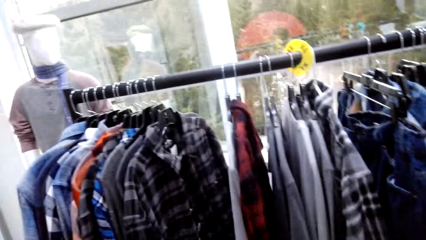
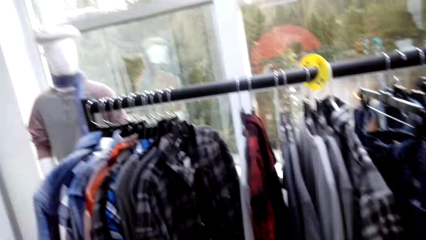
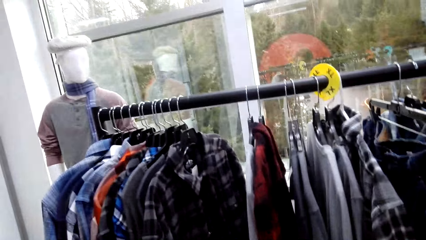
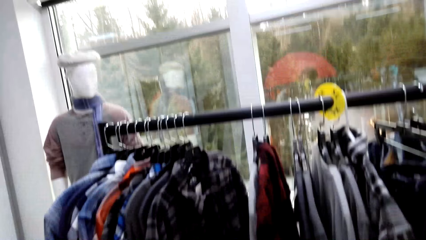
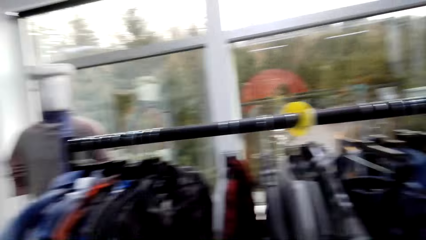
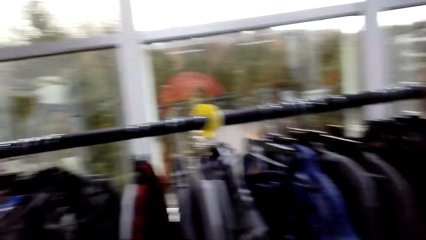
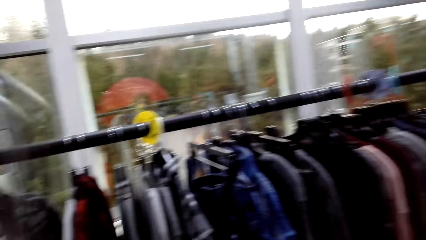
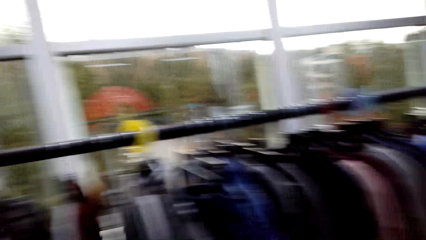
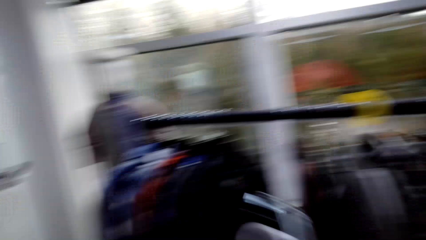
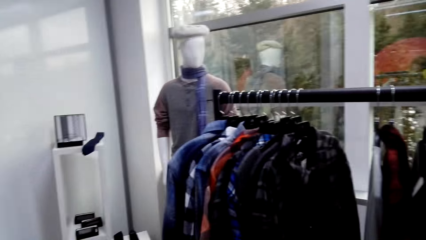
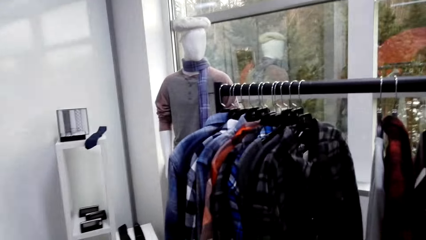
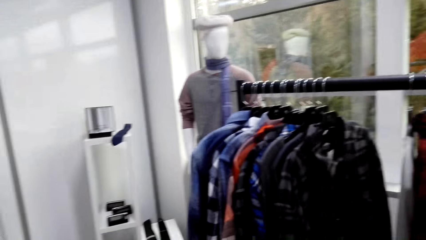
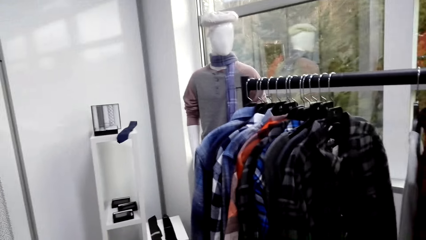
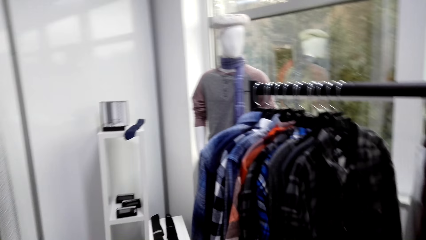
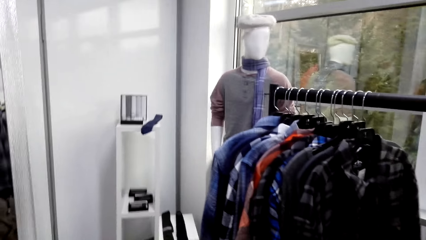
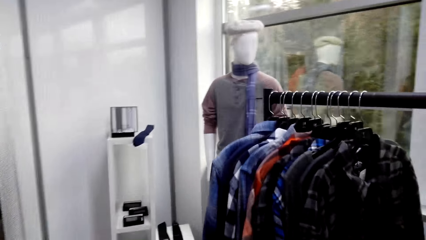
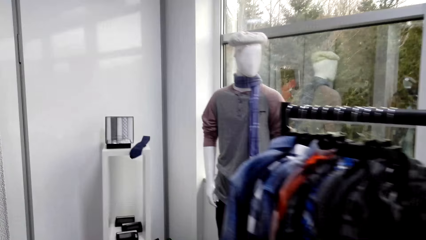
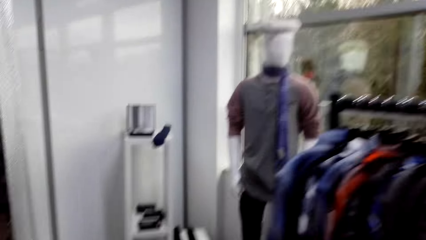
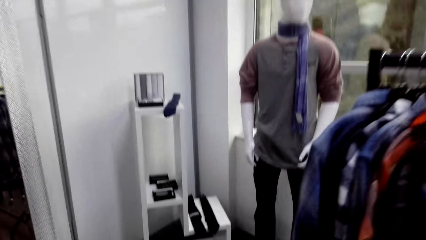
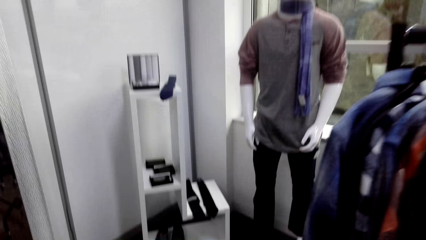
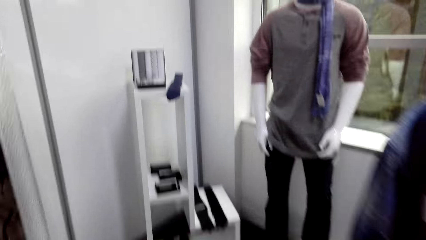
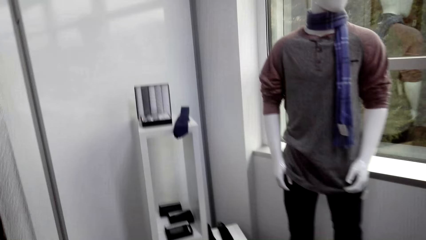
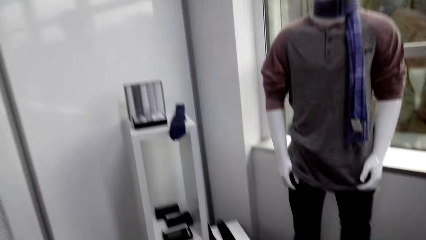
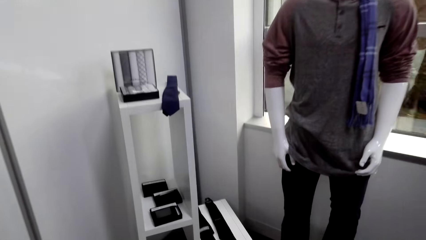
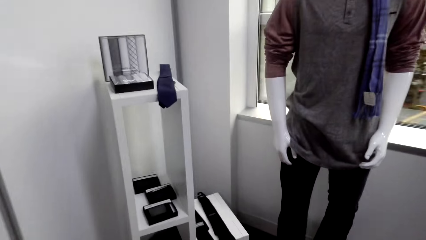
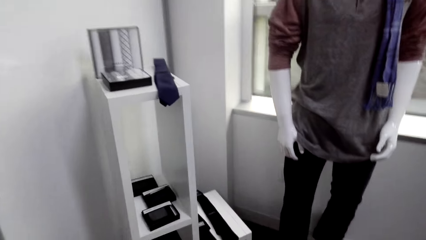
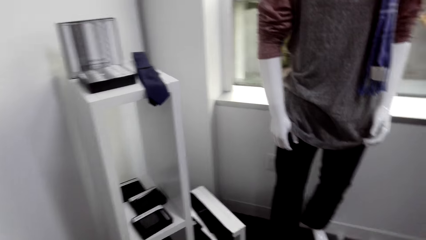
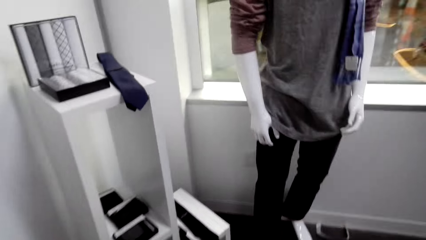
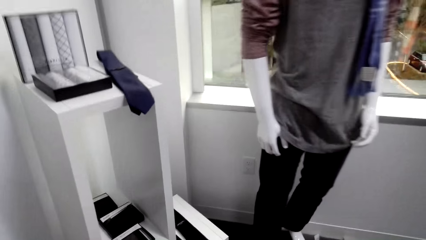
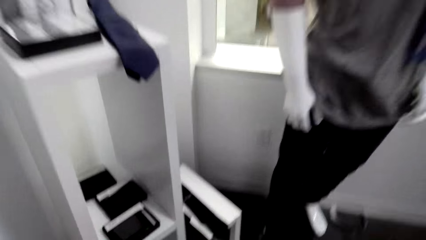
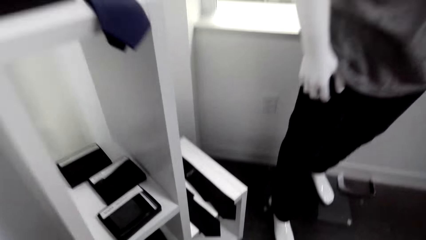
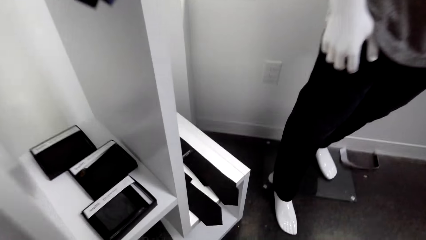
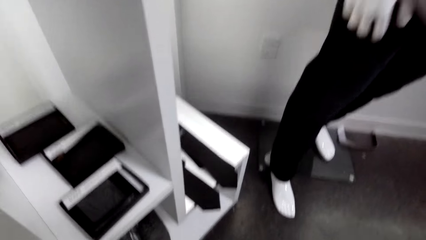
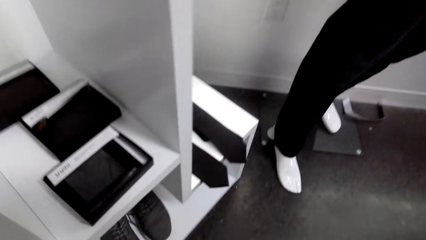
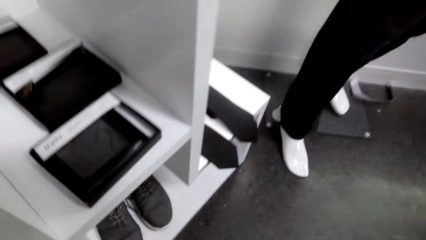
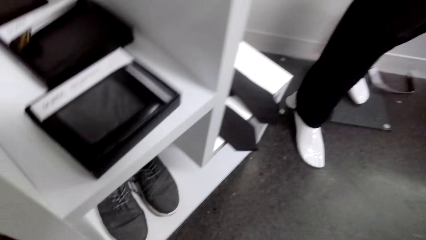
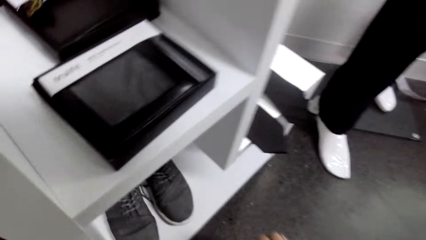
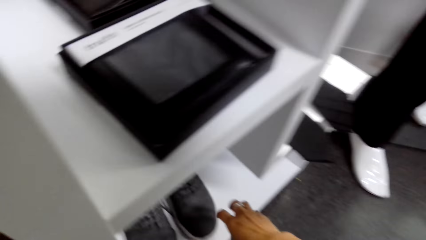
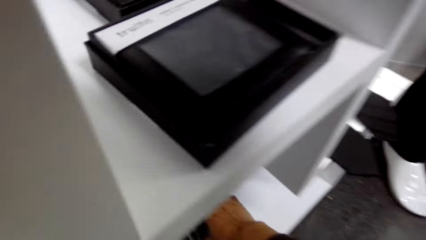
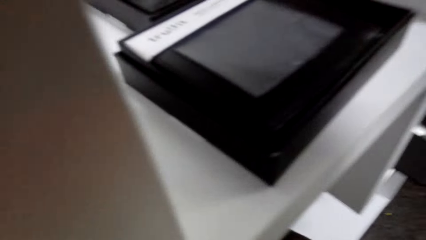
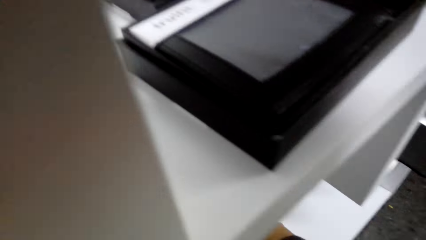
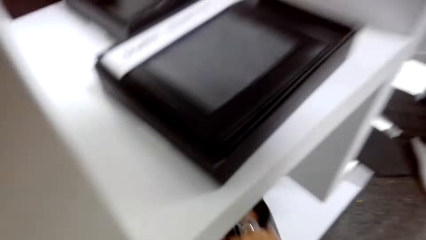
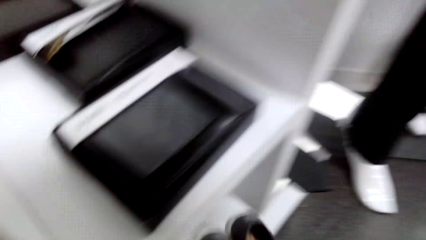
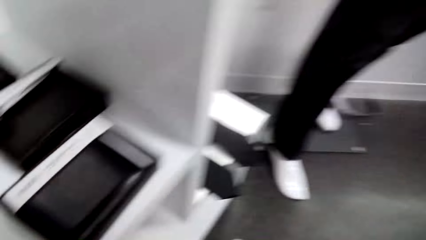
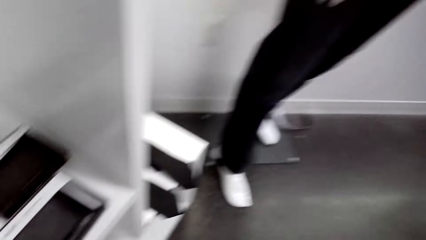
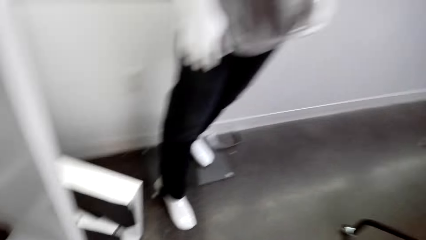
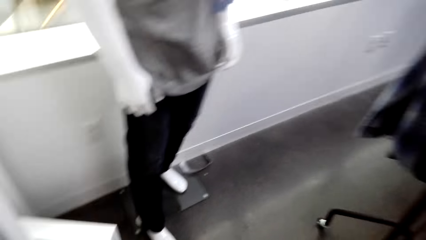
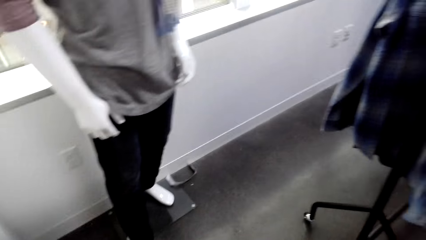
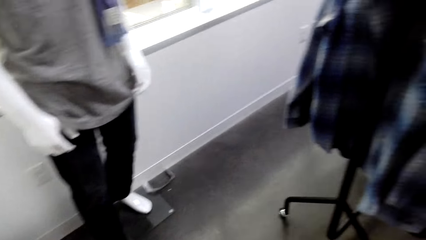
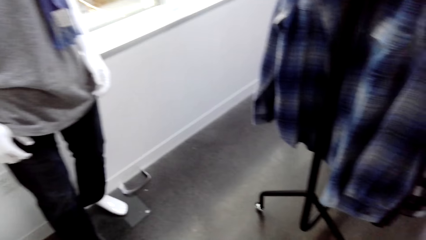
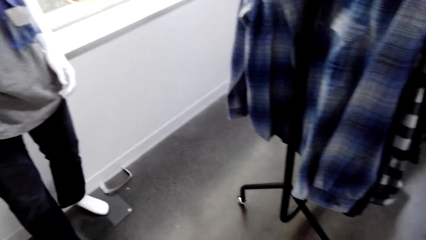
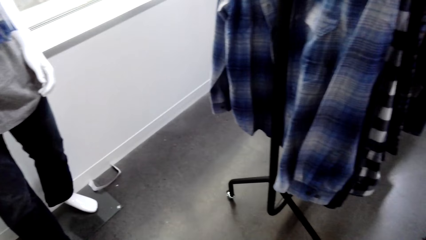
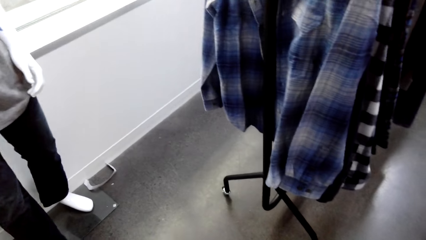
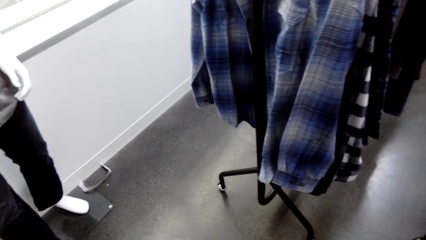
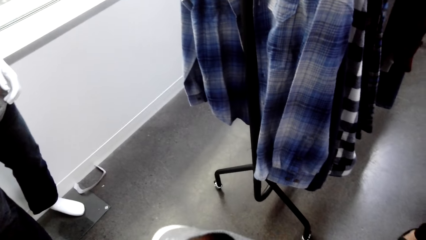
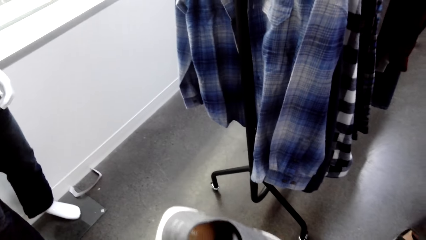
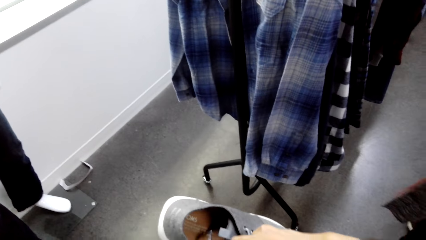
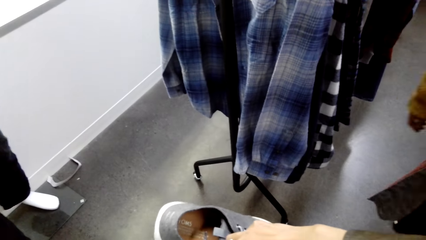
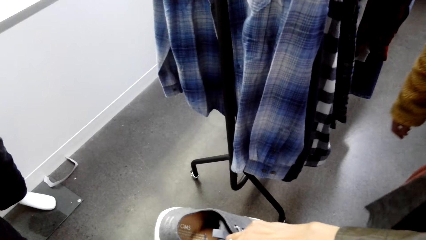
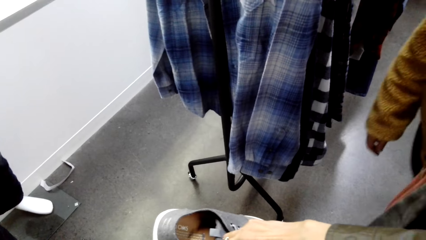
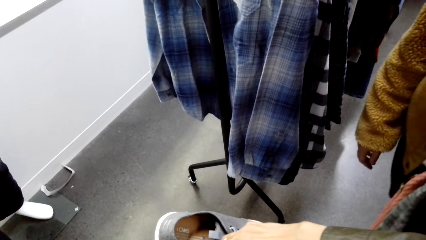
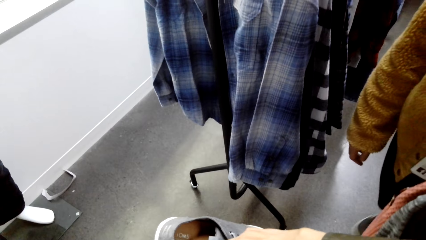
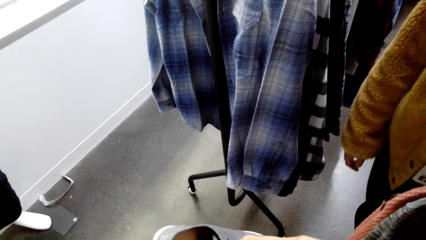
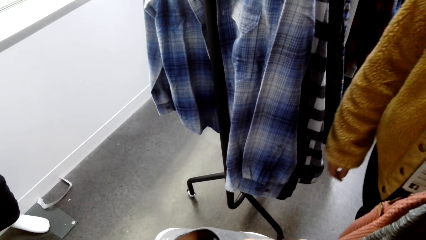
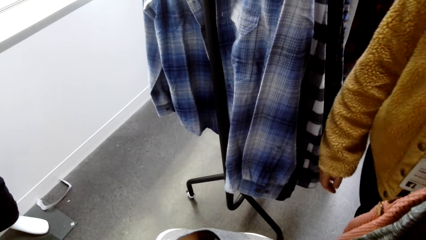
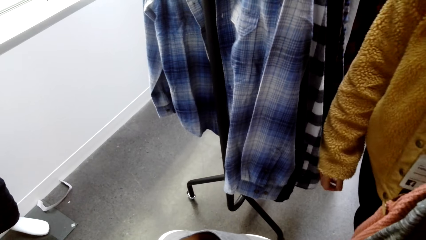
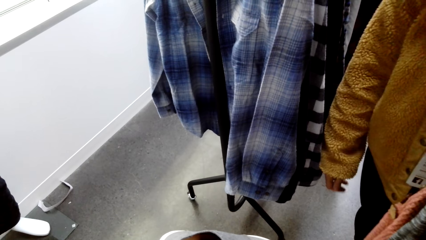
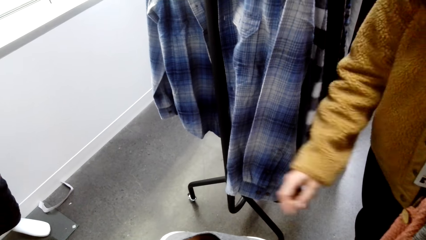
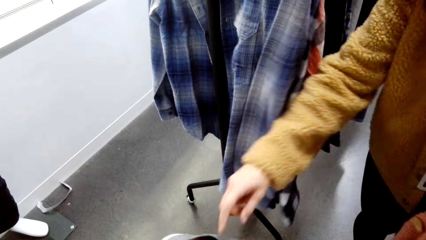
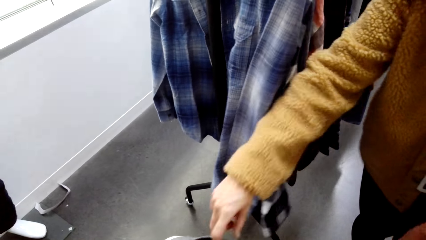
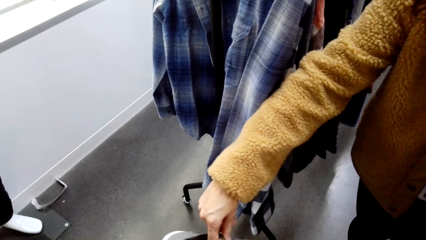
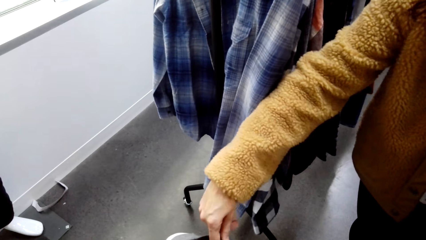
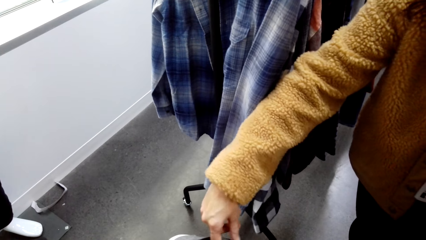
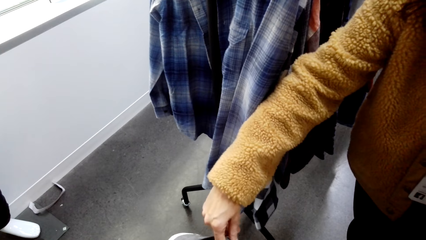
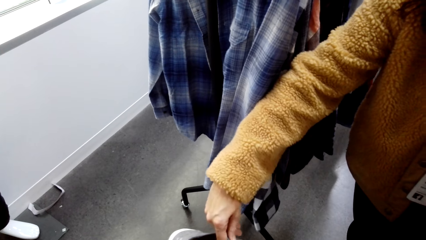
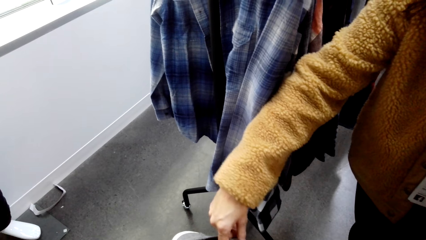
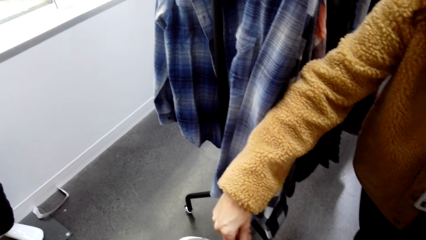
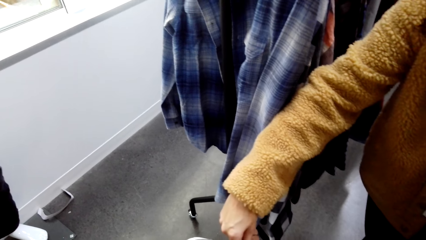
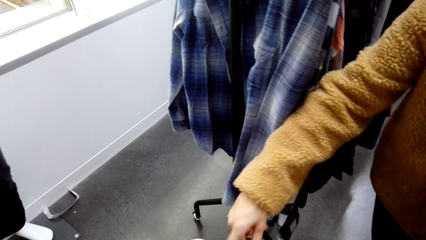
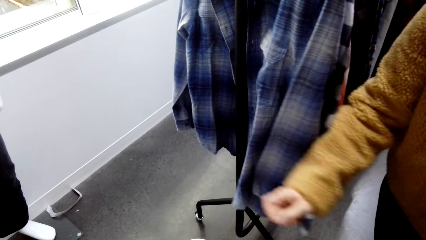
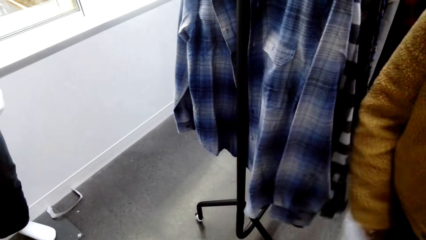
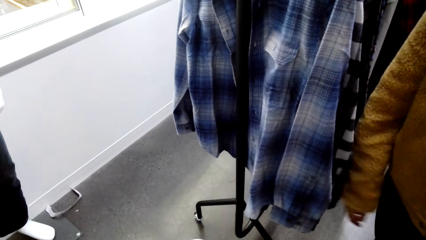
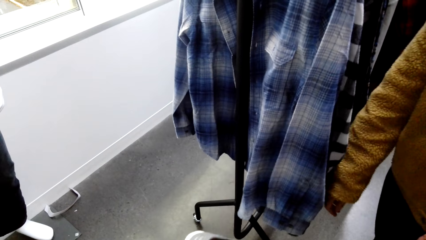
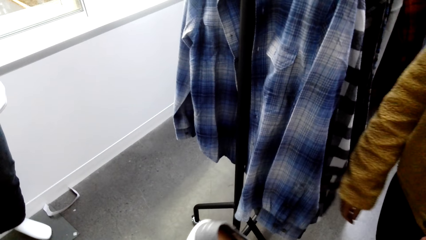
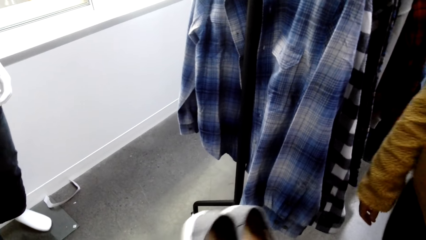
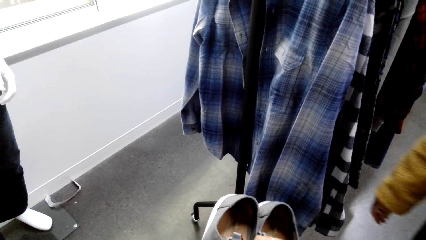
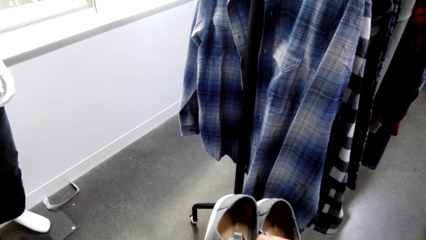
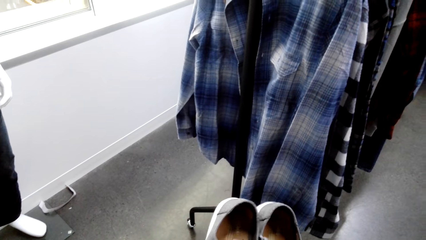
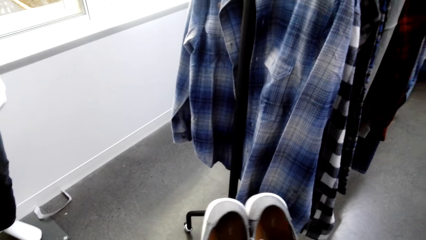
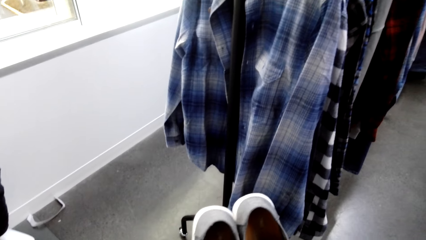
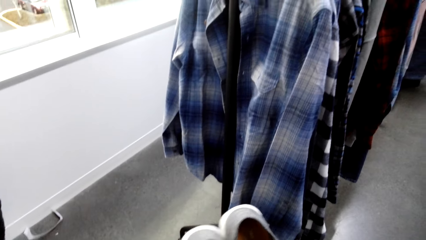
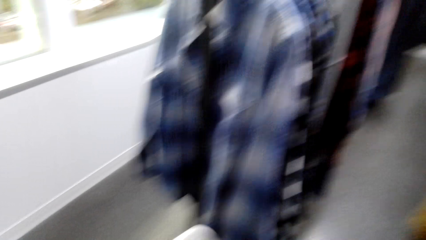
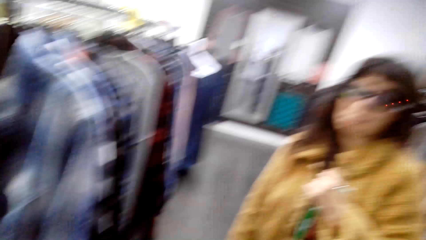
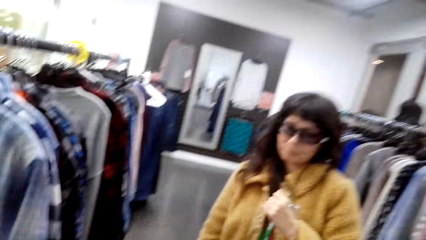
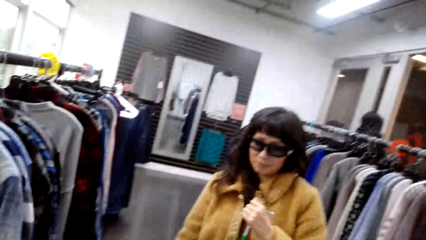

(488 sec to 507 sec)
The camera wearer walks around the shop store. They pick up the shoes. They give a shoe to a woman. The woman feels the texture of the shoe from the camera wearer.
